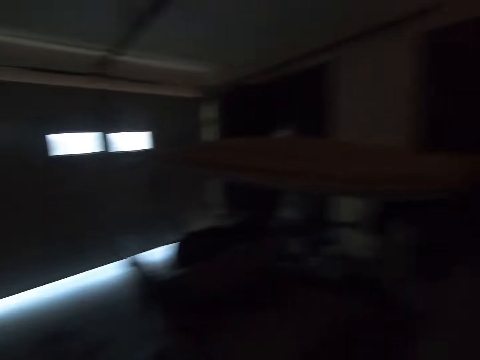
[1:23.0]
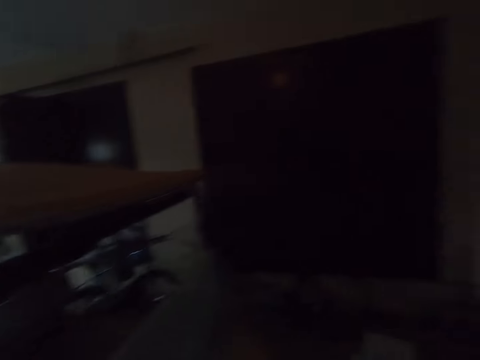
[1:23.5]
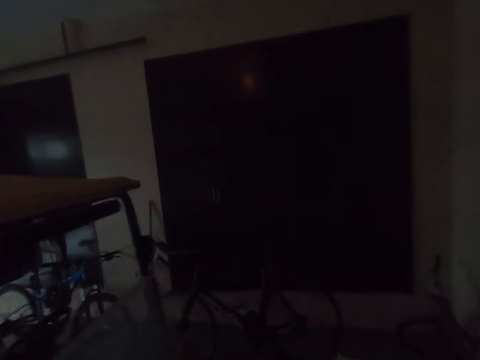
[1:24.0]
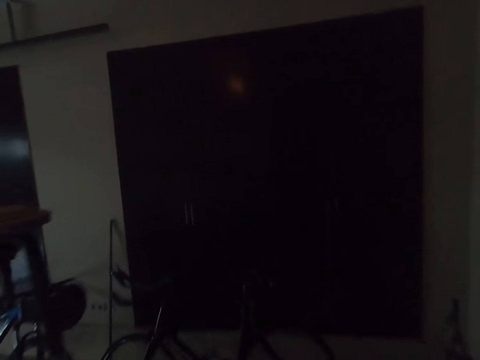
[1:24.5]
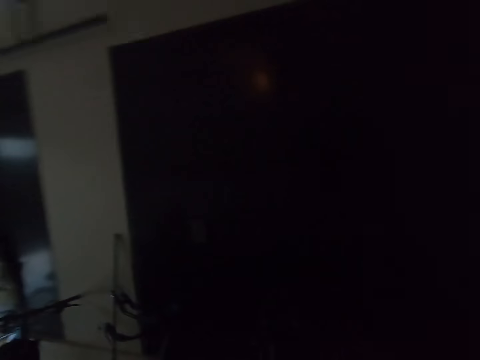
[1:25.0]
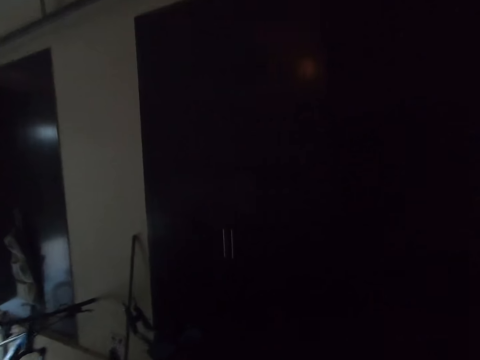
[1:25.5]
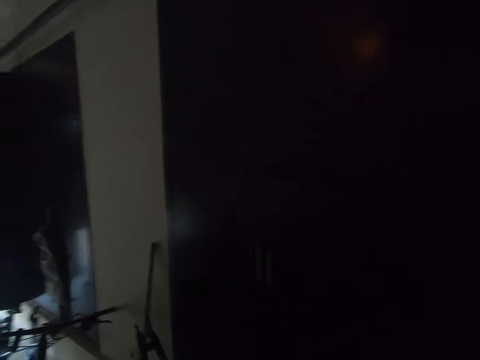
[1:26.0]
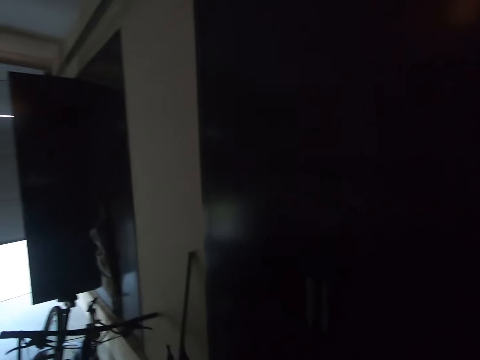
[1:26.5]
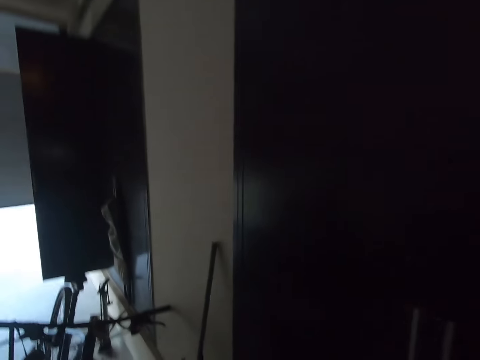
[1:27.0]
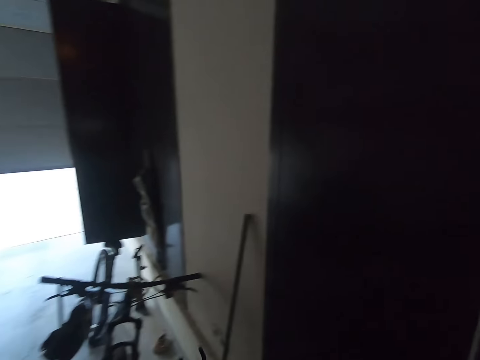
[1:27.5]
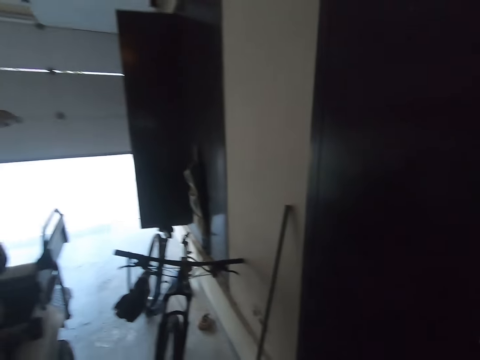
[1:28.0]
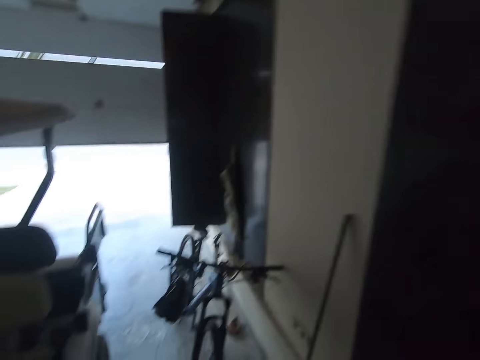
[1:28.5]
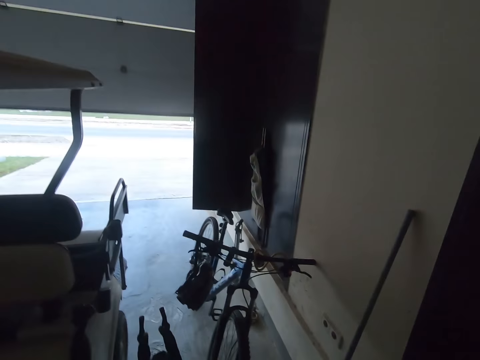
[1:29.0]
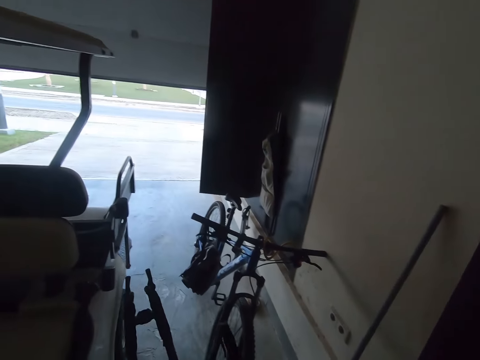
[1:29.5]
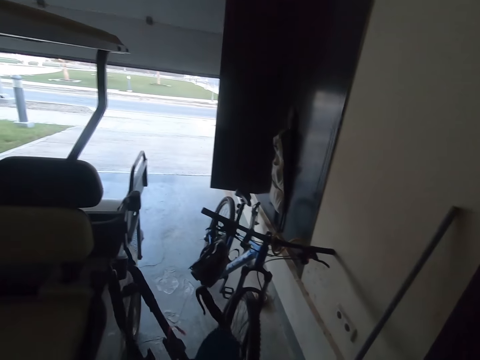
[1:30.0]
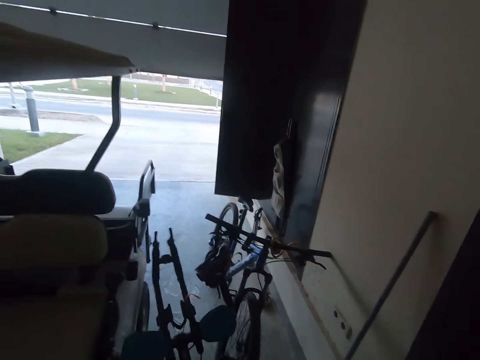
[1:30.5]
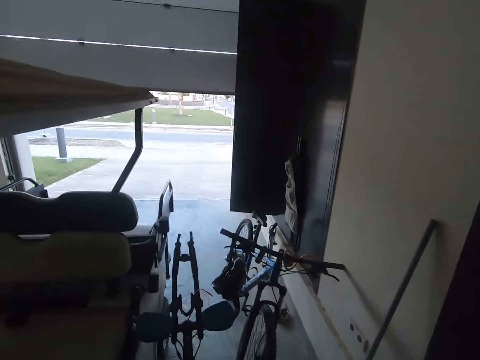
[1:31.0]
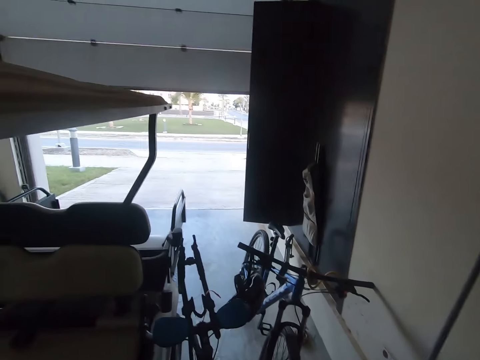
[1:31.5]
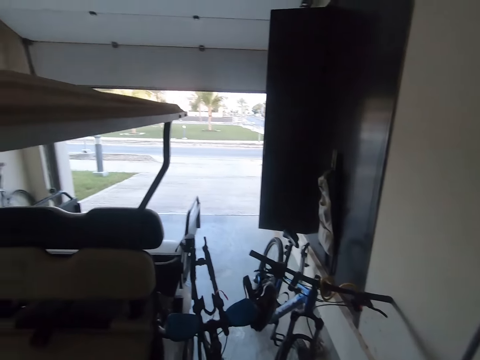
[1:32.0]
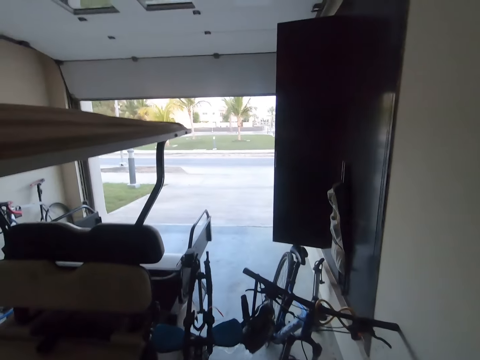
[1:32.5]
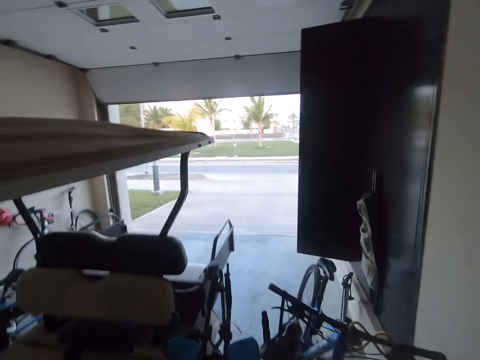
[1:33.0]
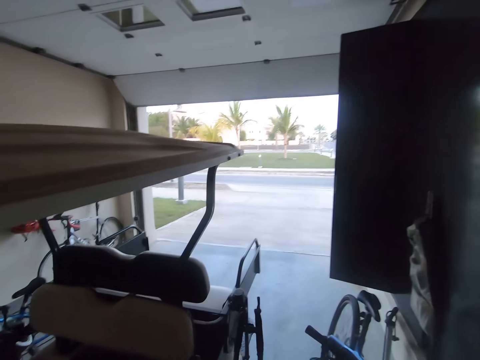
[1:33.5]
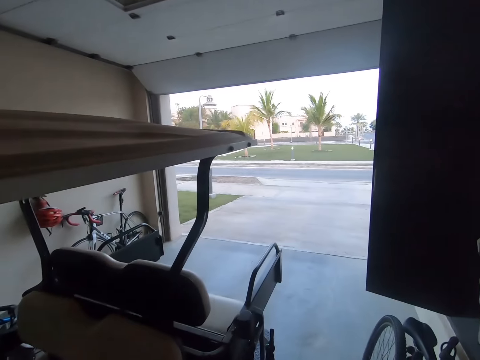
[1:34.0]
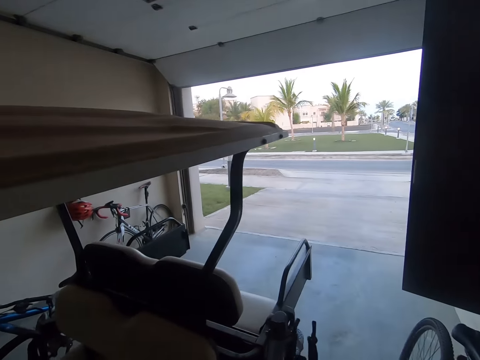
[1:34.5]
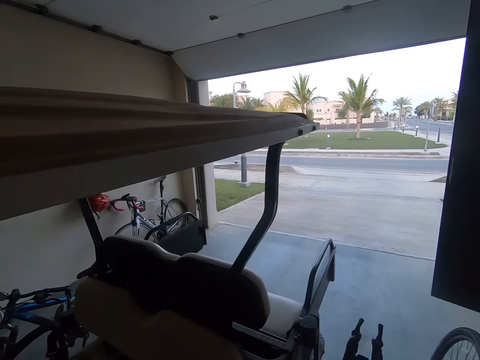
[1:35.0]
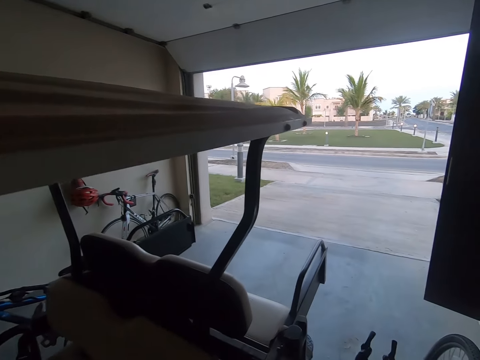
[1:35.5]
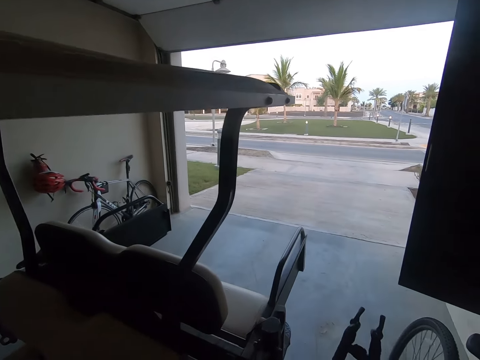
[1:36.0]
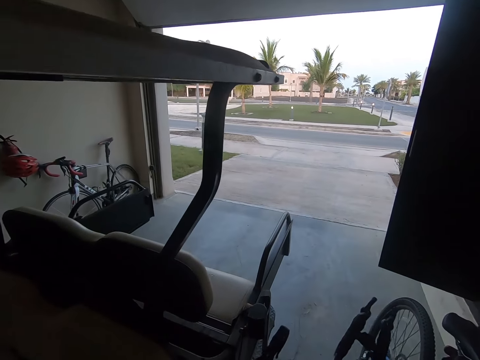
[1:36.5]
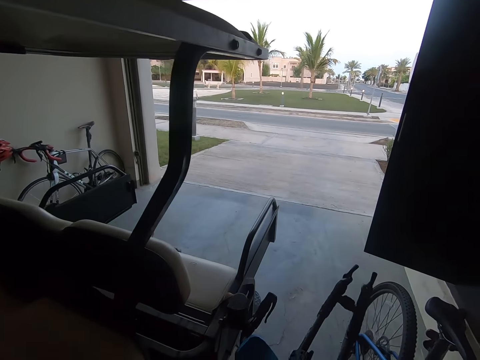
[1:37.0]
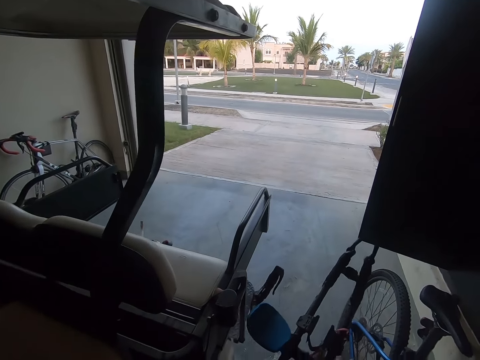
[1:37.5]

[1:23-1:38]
The camera wearer takes a bicycle. They move around with the bicycle.

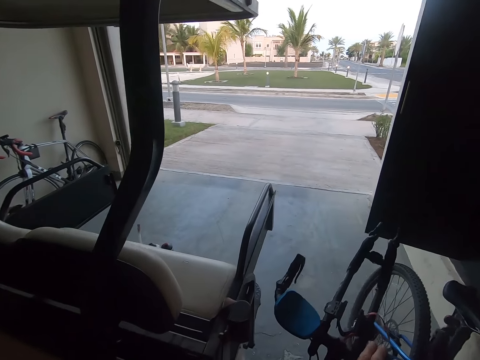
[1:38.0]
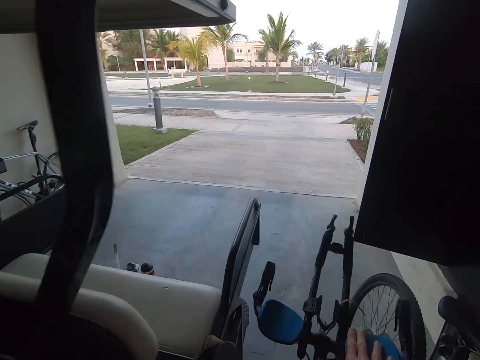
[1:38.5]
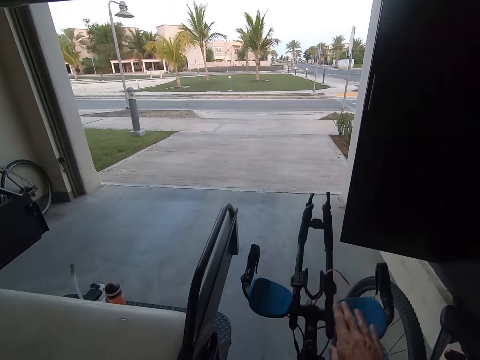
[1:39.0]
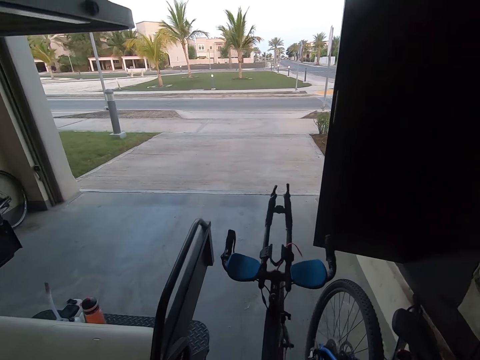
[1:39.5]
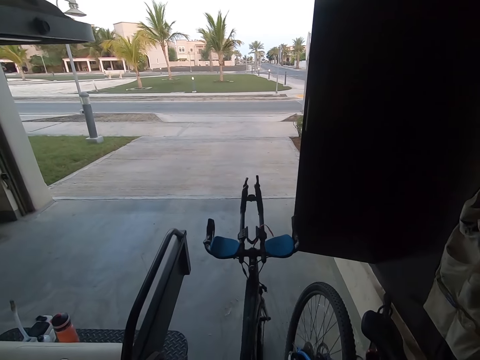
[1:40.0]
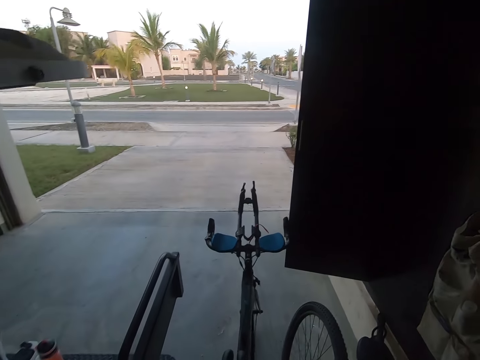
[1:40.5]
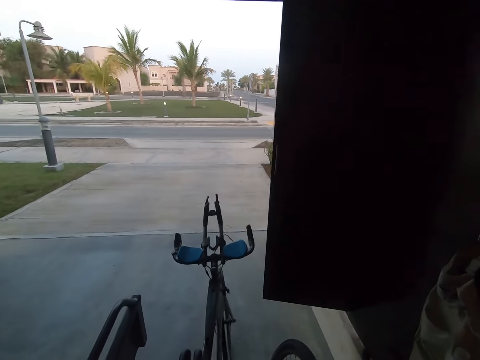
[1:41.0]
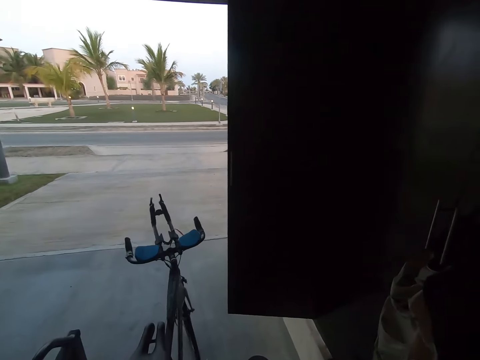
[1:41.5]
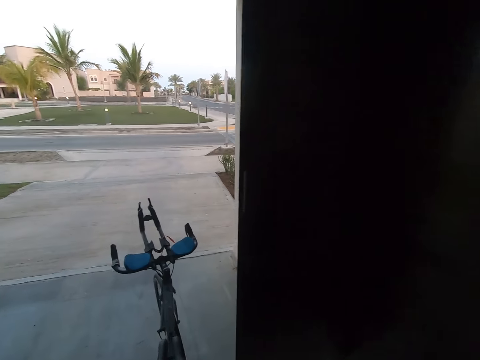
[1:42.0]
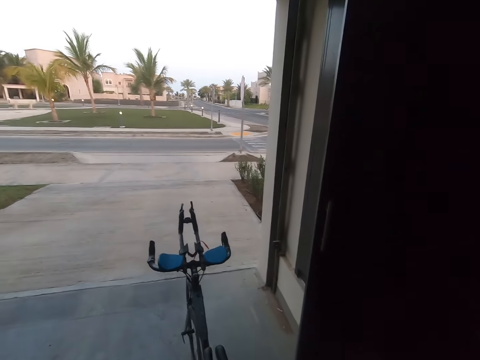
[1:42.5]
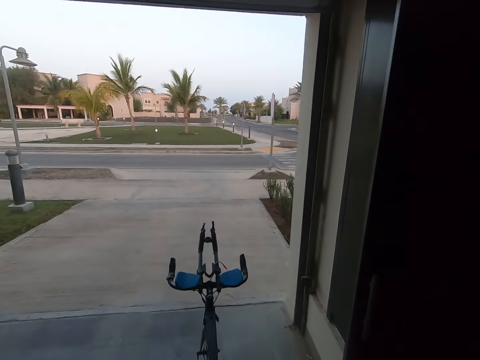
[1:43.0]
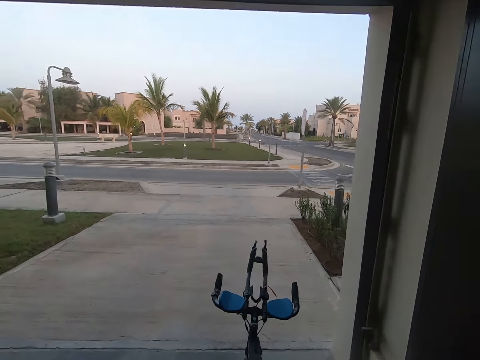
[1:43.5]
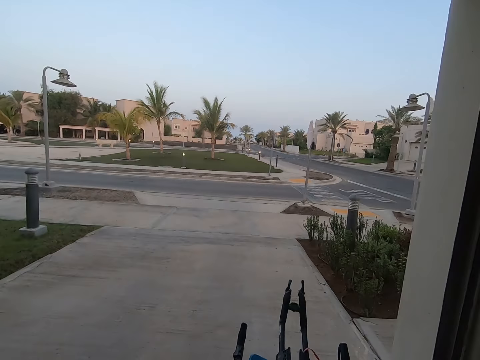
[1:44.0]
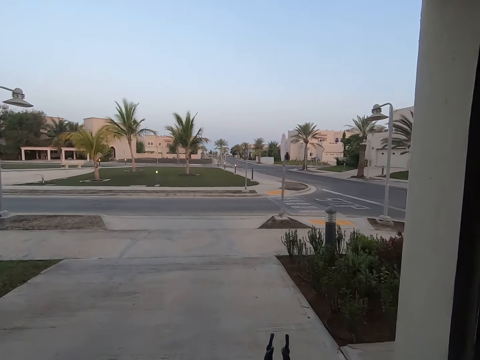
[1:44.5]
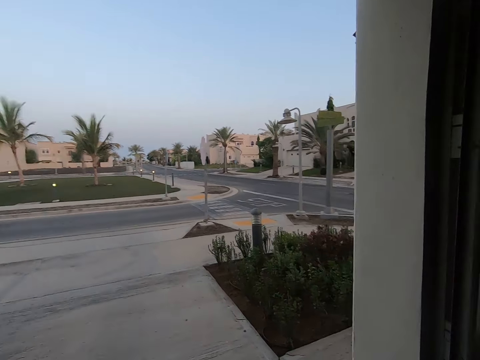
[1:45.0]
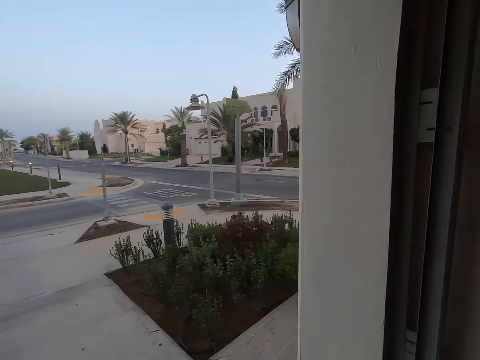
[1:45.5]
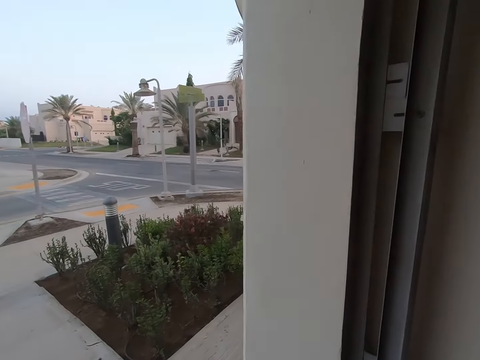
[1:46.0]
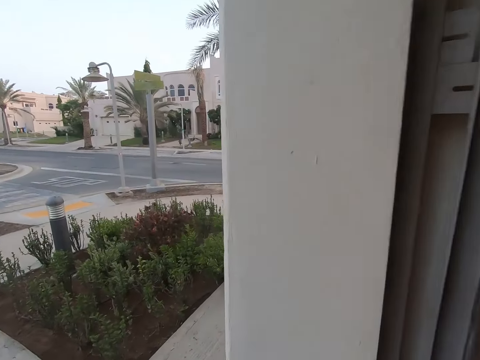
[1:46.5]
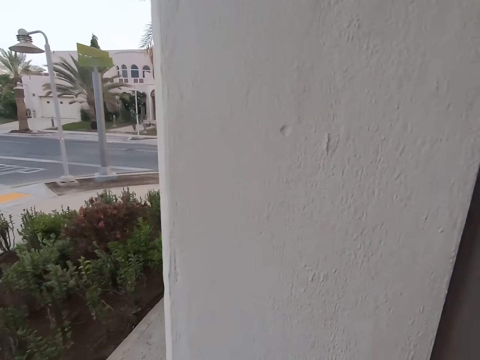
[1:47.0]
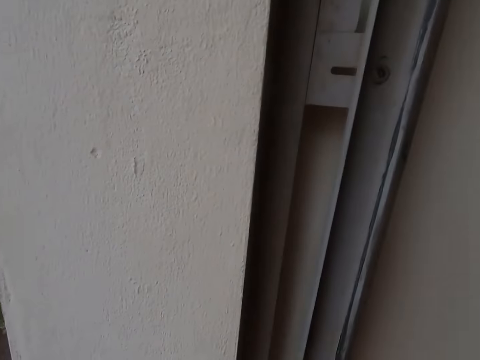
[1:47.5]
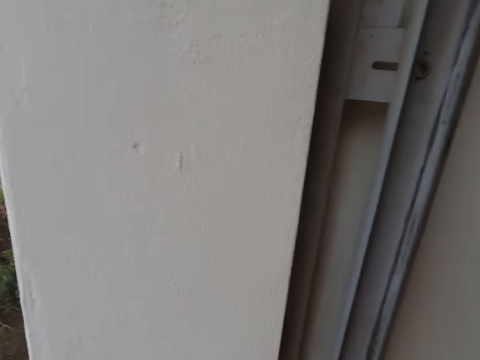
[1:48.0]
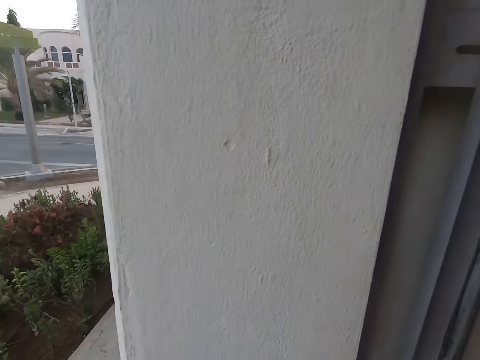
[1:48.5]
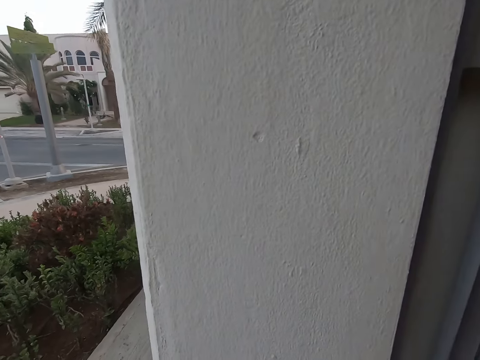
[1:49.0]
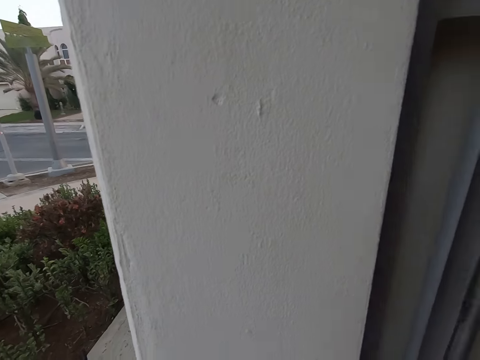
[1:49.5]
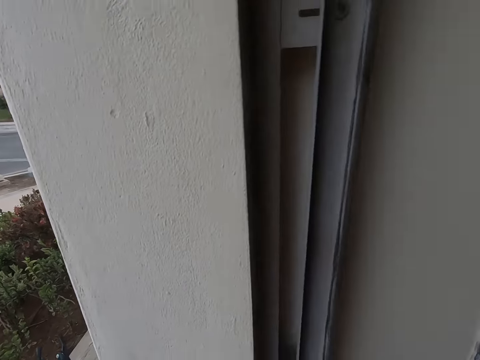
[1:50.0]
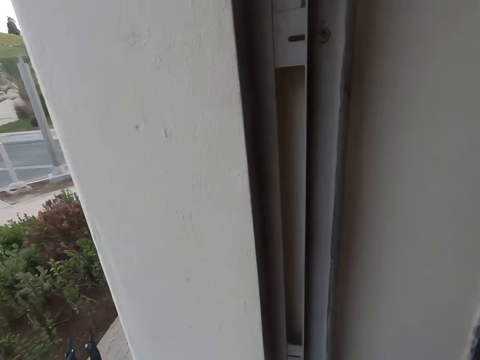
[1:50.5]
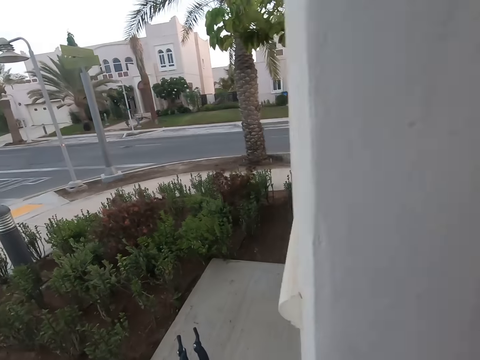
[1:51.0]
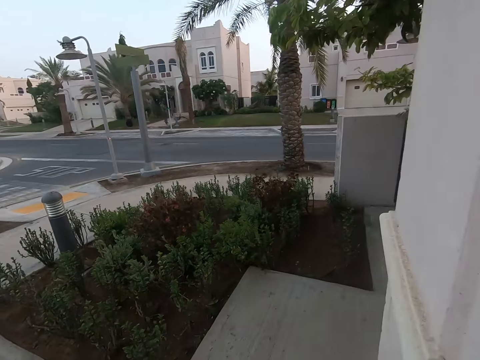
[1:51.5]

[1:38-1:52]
The camera wearer parks the bicycle outside the house.
